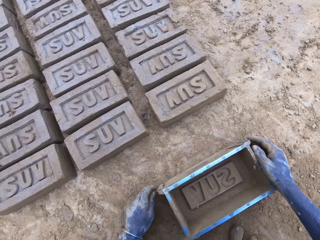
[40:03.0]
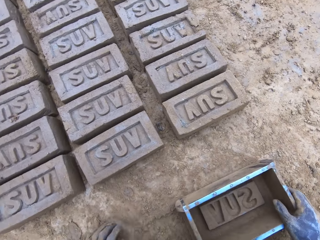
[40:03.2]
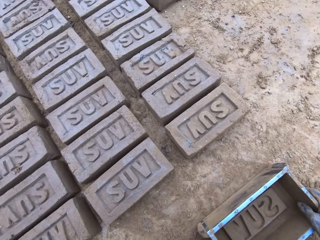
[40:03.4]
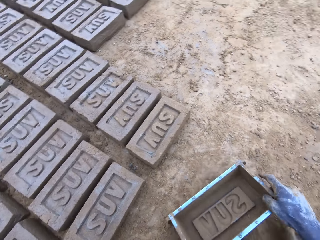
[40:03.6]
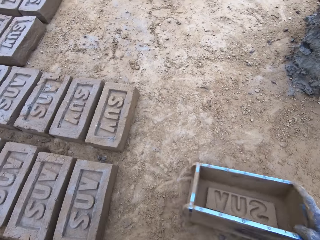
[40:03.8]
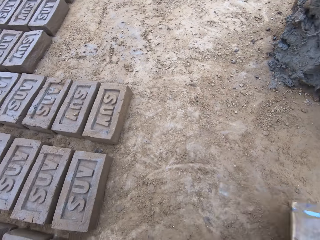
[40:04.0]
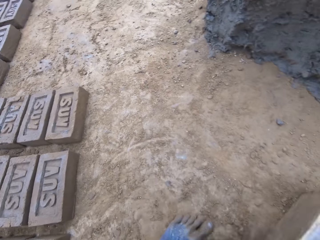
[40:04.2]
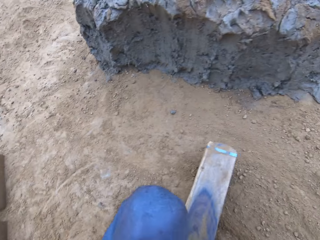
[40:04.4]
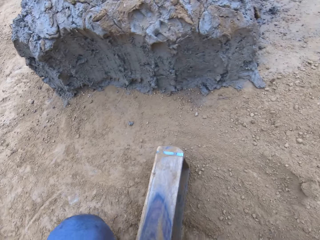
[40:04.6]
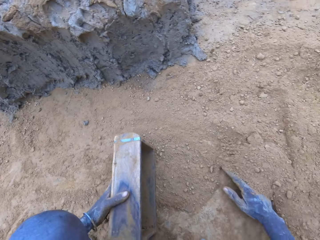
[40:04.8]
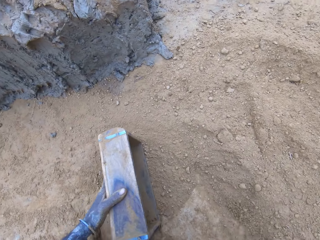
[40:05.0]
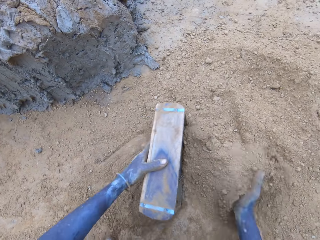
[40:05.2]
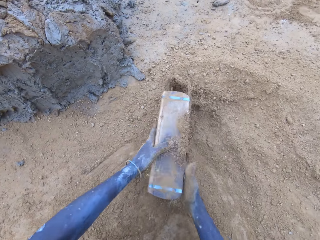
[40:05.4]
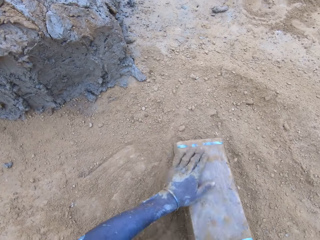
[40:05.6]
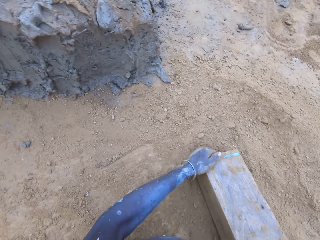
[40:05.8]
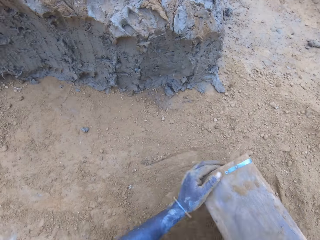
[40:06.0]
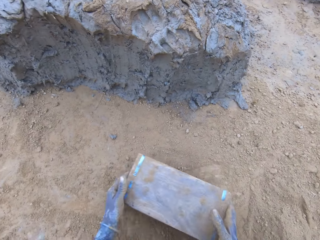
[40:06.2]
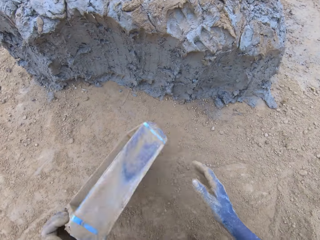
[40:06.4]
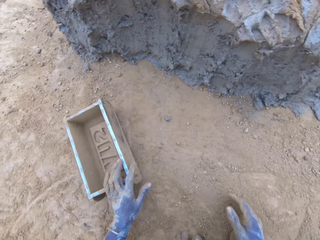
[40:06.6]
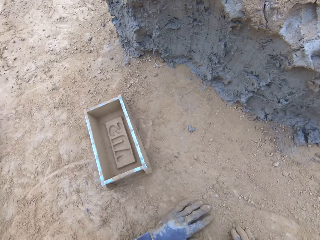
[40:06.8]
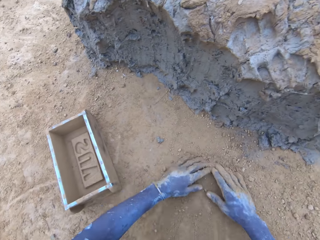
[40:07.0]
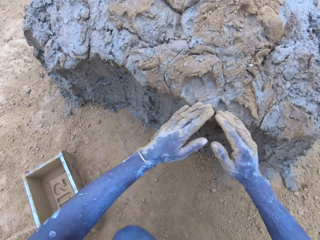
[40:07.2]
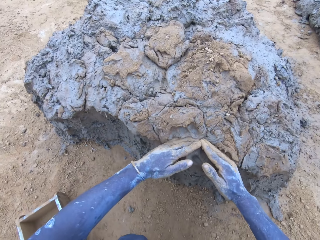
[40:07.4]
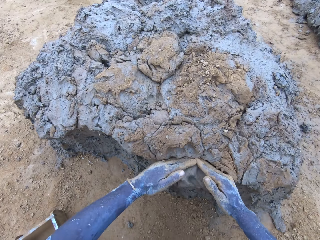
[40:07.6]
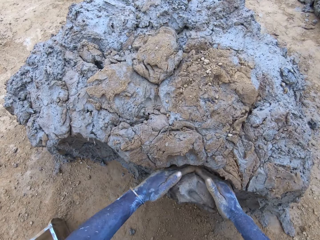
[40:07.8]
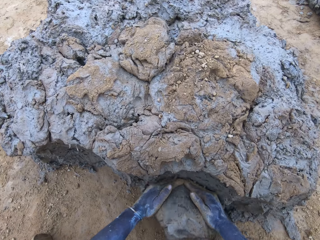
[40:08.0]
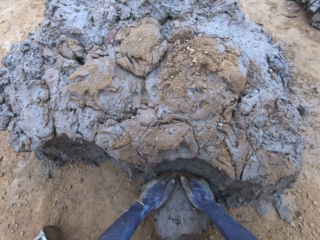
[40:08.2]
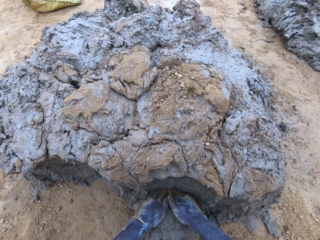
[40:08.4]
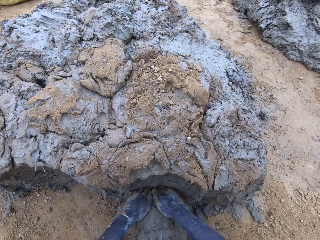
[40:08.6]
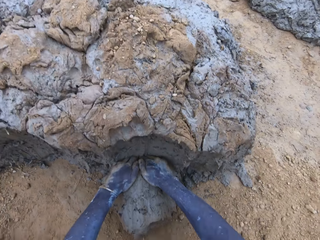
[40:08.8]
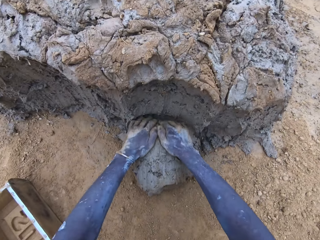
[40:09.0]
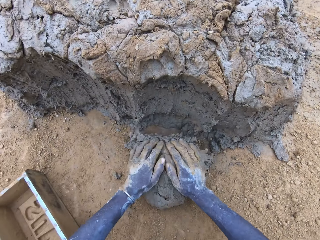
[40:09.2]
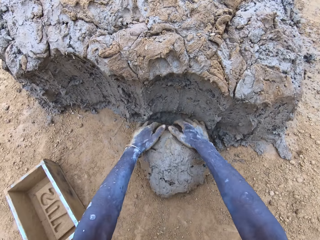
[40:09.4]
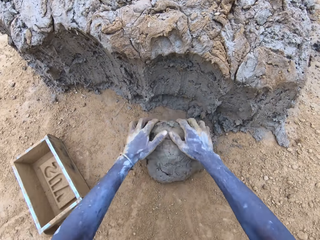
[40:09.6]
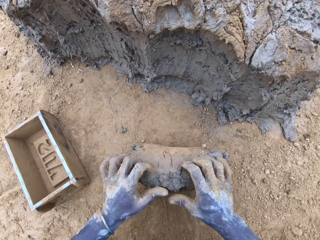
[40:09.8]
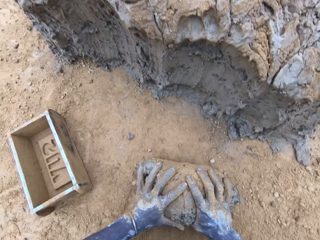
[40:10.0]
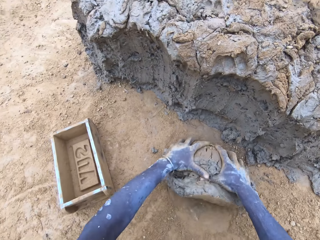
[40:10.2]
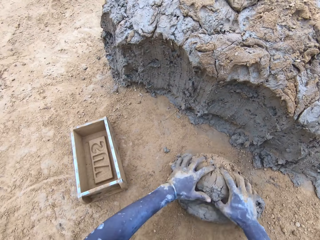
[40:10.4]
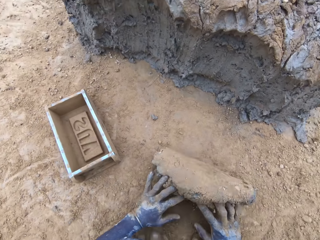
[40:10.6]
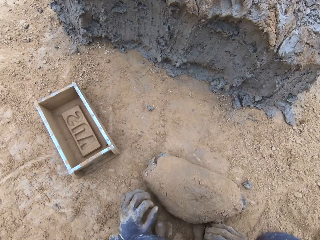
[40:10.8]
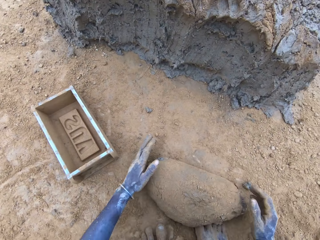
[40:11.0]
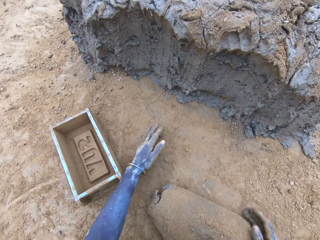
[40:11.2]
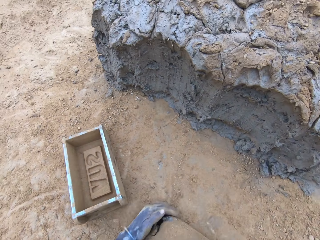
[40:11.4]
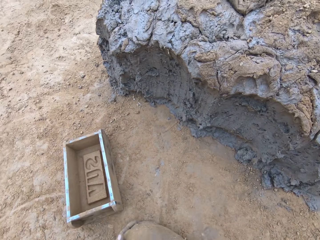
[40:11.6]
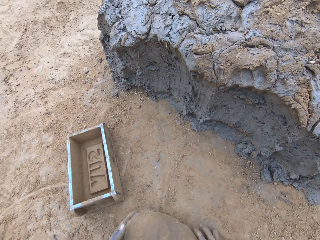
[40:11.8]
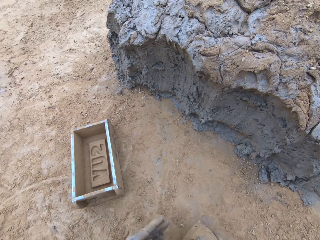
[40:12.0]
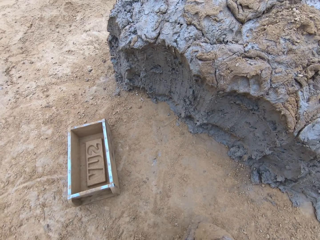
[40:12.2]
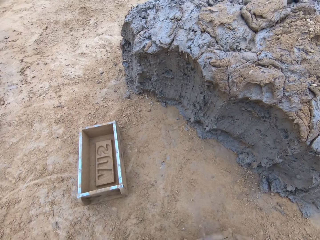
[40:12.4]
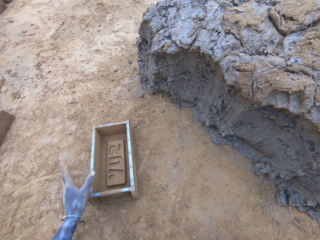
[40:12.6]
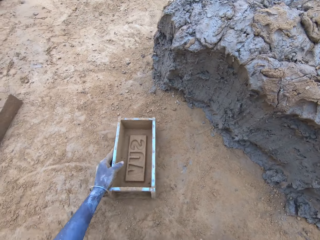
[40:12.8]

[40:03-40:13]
The camera wearer puts soil in the brickmould. They pour the soil from the brickmould. They scoop mud.

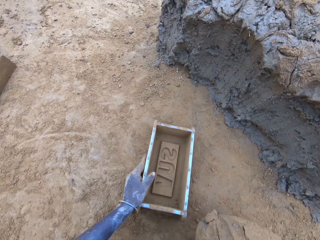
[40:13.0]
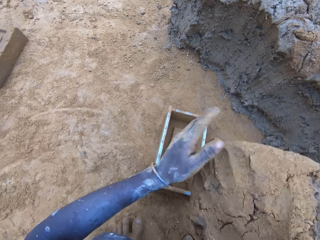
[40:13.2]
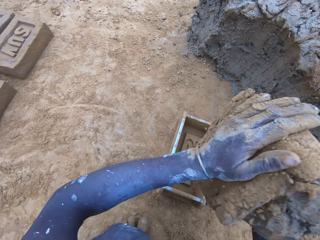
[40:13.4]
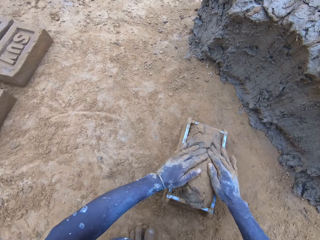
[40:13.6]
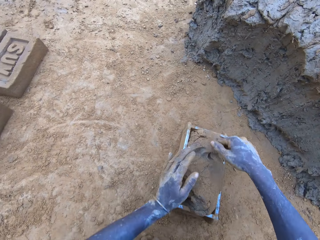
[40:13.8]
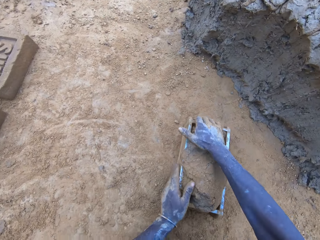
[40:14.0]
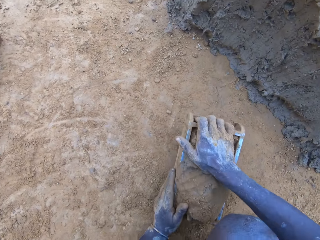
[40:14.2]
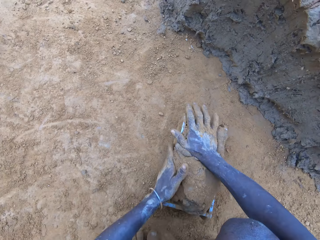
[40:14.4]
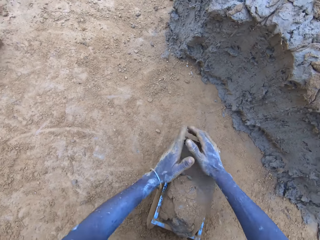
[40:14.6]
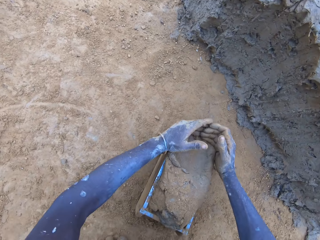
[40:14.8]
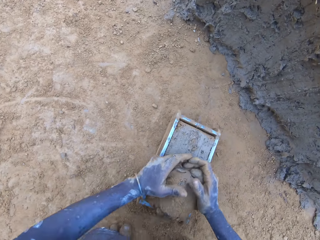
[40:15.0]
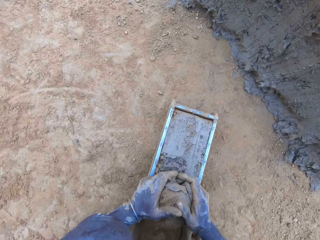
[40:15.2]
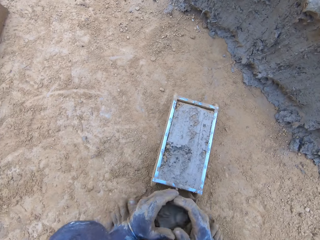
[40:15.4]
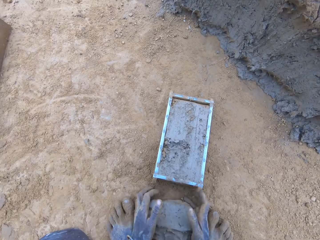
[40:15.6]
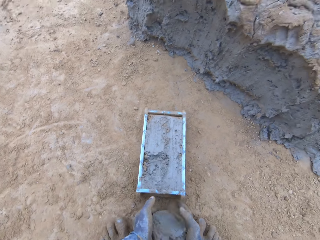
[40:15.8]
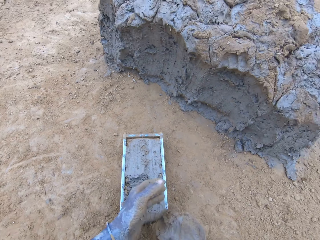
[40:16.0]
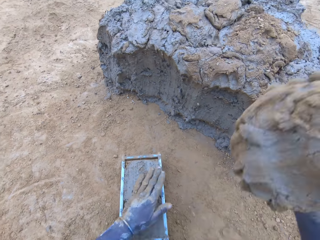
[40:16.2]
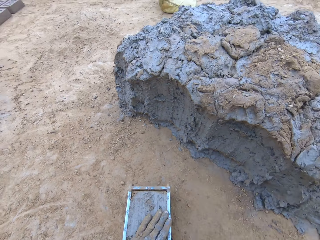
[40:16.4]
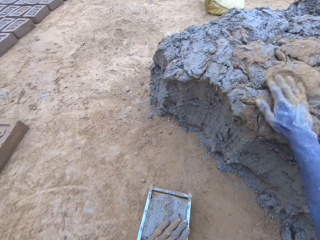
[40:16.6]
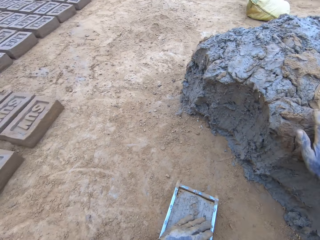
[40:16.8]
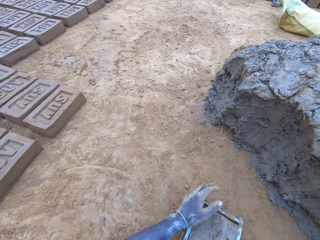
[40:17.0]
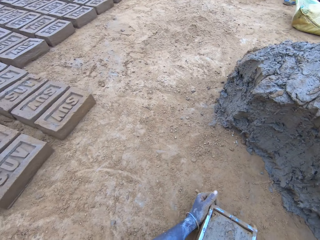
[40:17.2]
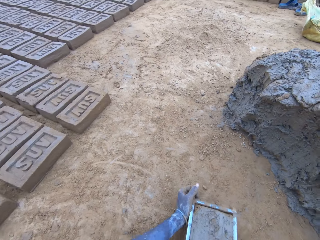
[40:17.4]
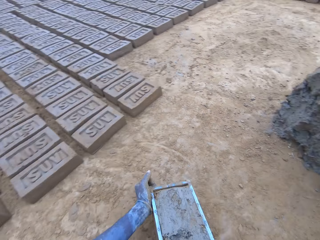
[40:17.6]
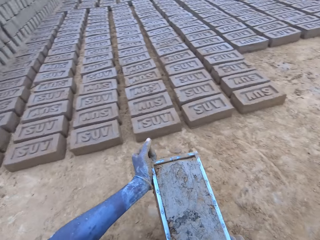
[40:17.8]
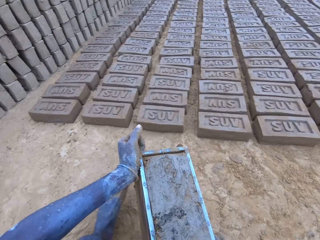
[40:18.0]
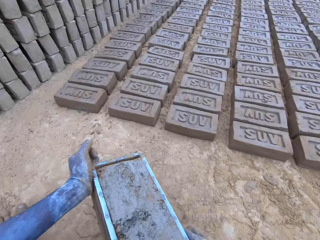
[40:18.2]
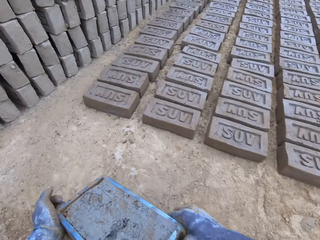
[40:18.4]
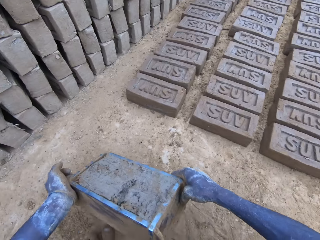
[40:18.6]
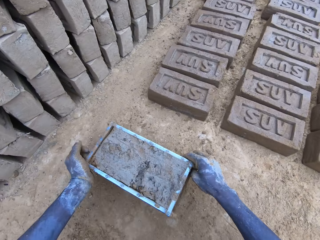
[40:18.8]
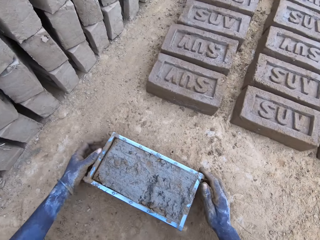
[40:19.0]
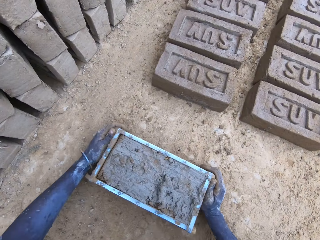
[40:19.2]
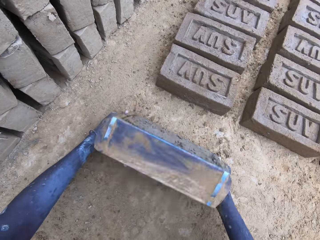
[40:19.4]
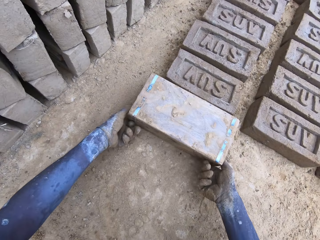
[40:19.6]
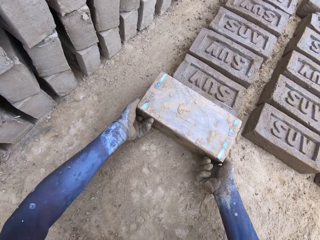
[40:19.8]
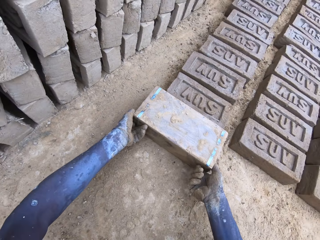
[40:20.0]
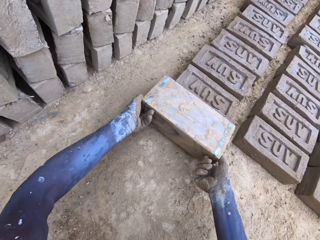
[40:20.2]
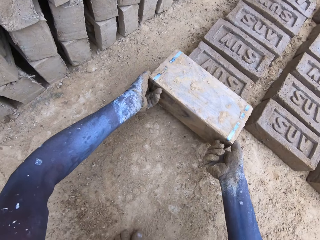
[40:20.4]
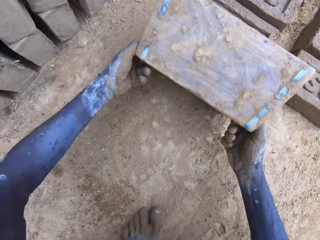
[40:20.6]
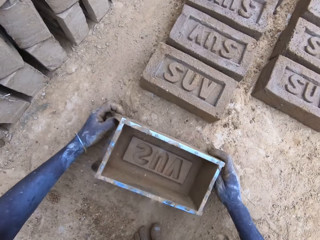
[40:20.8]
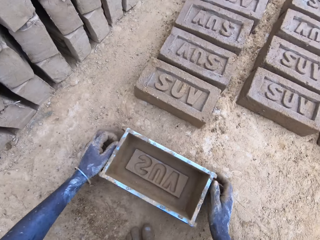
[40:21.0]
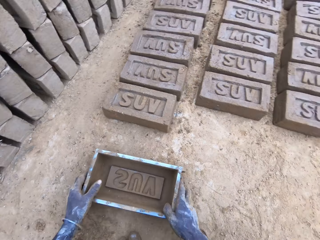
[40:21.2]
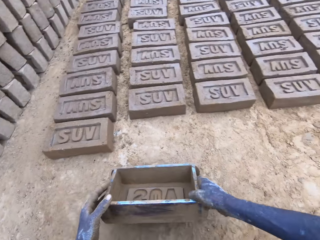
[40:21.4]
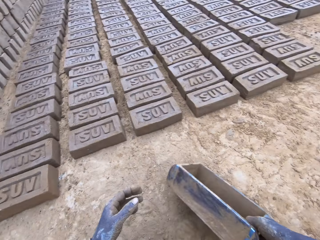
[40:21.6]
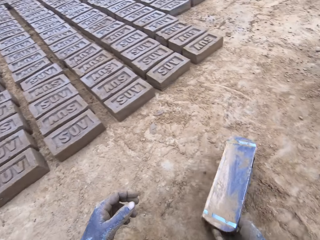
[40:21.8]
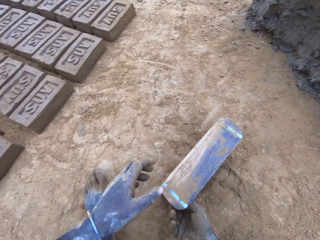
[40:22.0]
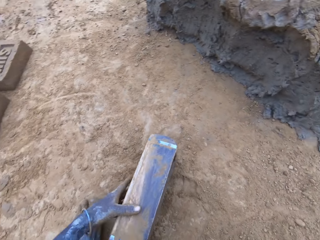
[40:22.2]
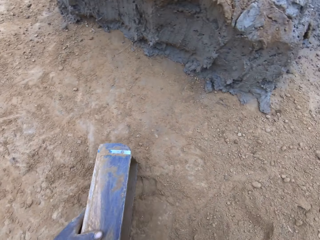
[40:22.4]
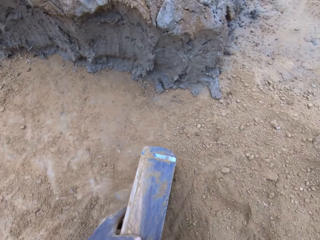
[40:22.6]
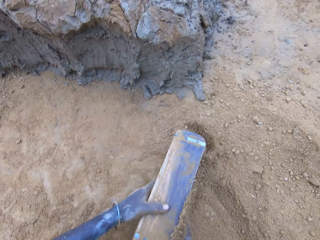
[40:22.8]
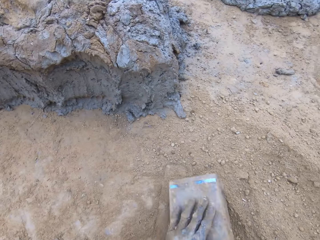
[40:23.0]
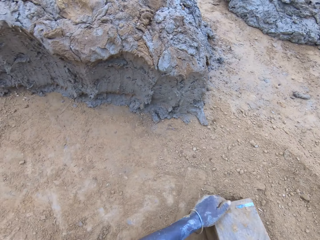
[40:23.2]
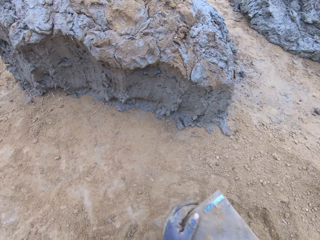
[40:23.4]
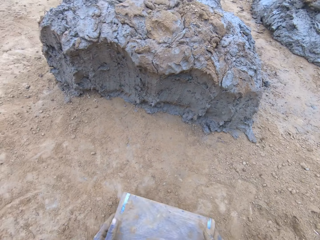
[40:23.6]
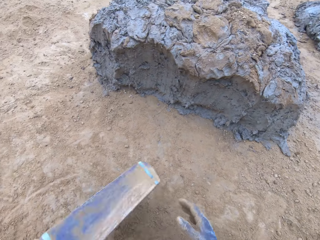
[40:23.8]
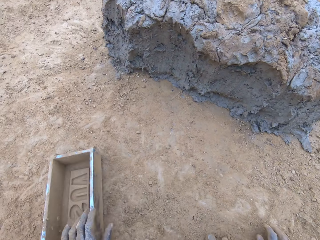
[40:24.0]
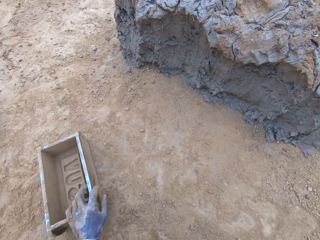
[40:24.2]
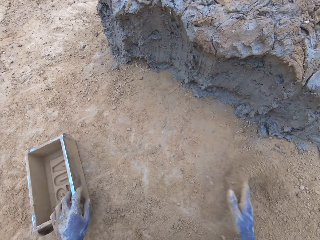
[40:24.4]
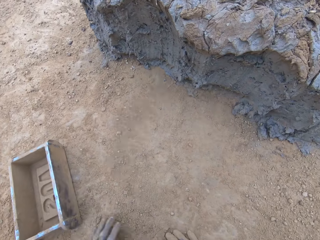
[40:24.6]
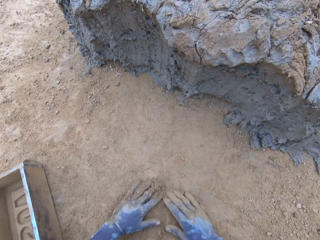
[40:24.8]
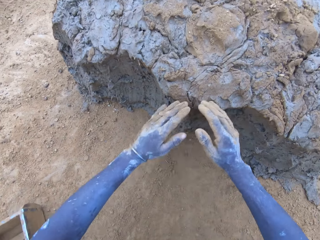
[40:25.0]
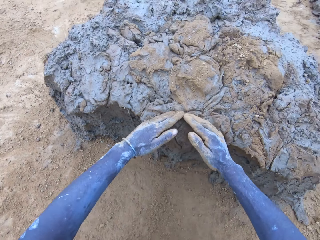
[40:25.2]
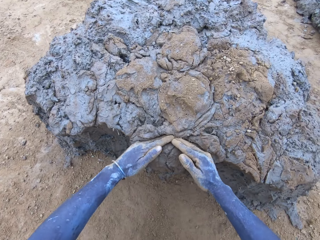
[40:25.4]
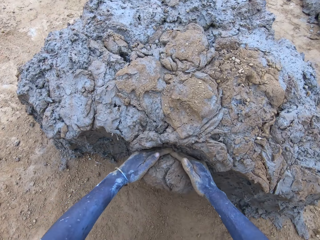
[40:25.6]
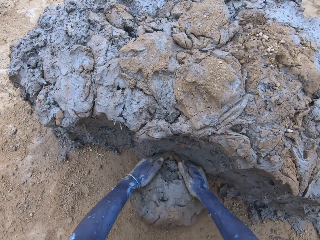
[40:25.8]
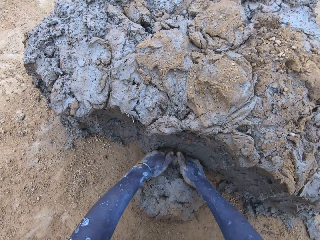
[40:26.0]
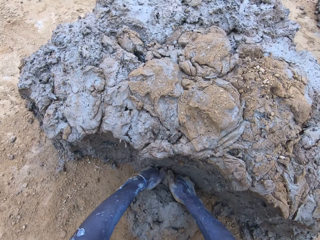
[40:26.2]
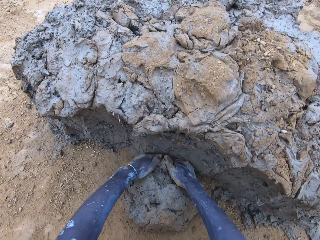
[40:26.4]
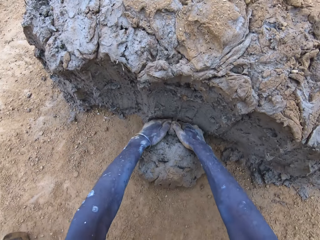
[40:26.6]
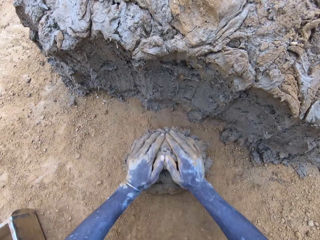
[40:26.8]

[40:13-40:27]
The camera wearer puts the mud in the brickmould or wooden brick moulder. They scoop the excess mud on the brickmould. They throw the mud on the pile of mud. They pour the mud in the brickmould on the ground. They put soil in the brickmould. They pour the soil from the wooden brick moulder and put the wooden brick moulder on the ground. They scoop mud. They cut mud with hands.
